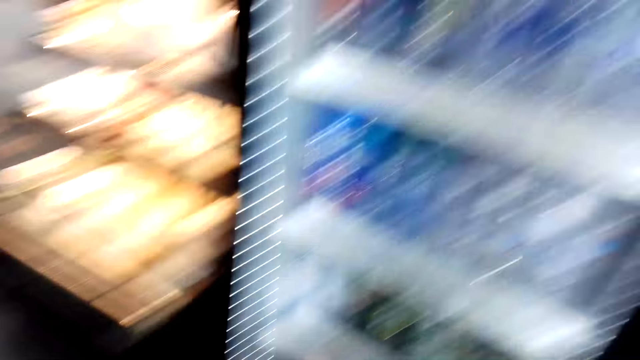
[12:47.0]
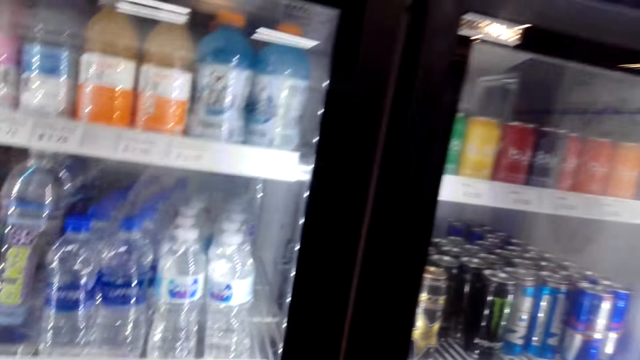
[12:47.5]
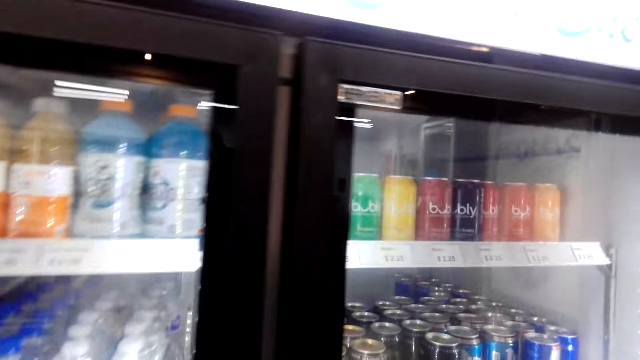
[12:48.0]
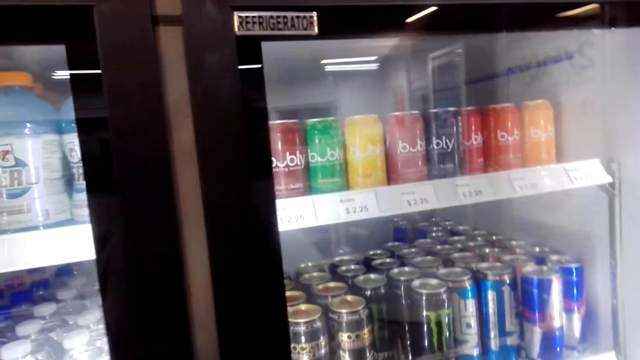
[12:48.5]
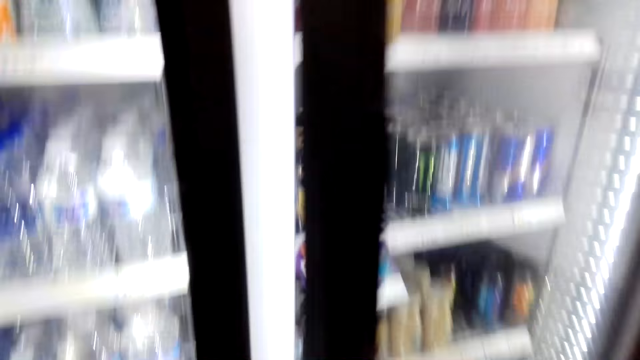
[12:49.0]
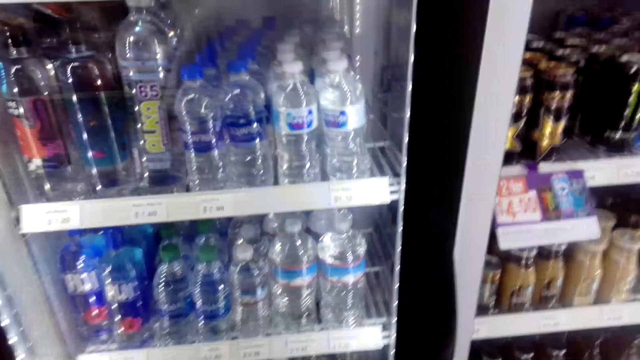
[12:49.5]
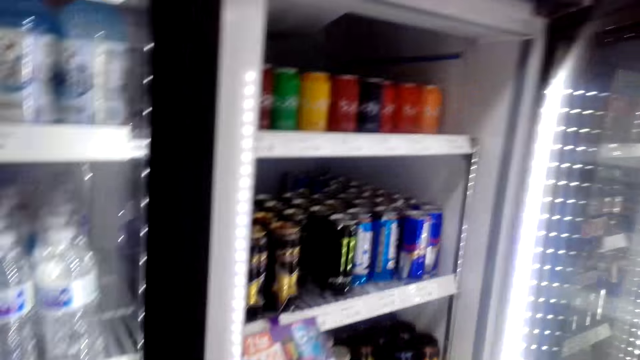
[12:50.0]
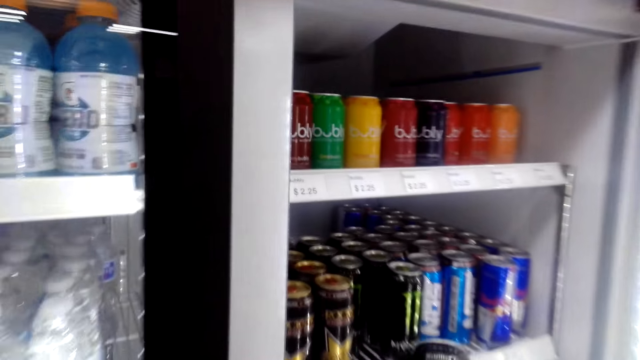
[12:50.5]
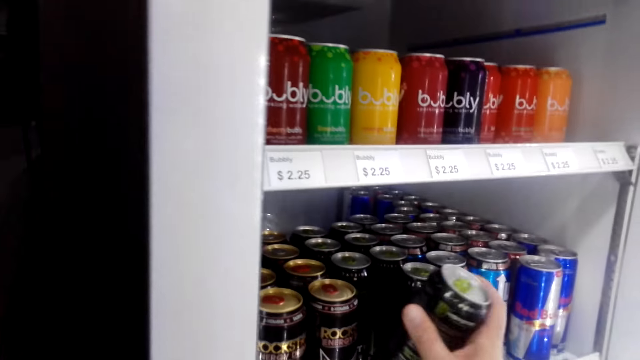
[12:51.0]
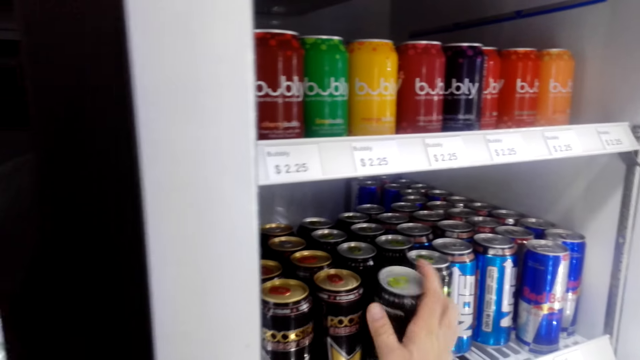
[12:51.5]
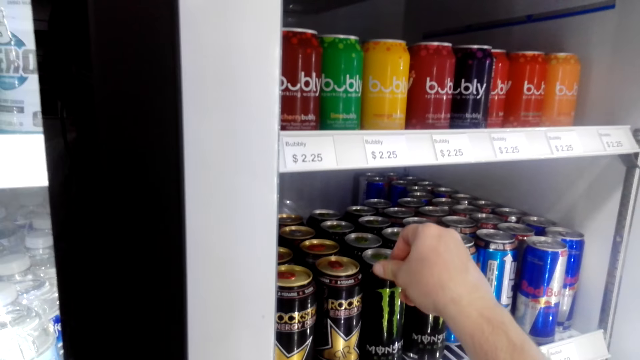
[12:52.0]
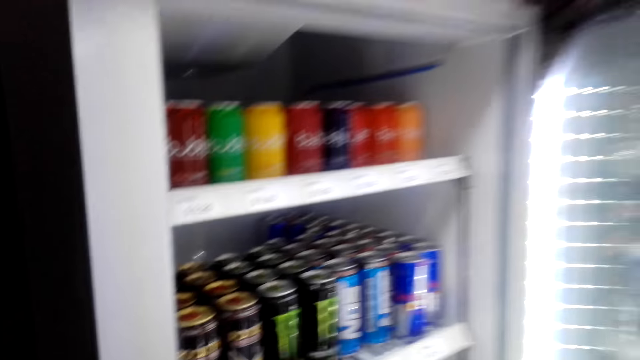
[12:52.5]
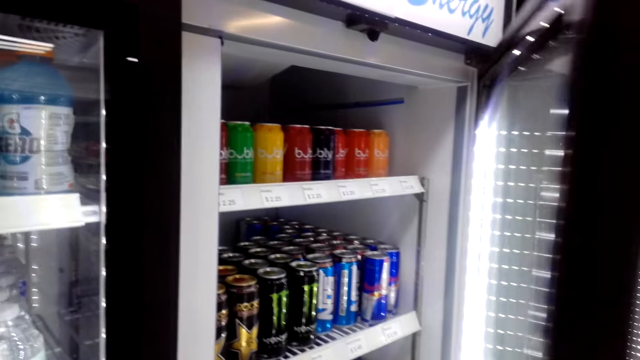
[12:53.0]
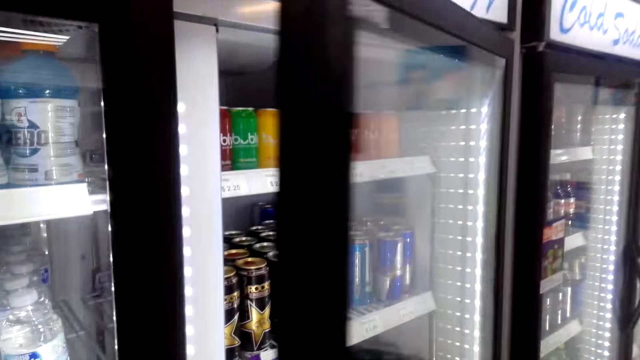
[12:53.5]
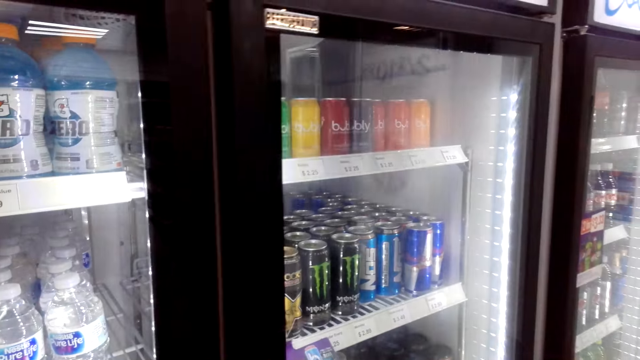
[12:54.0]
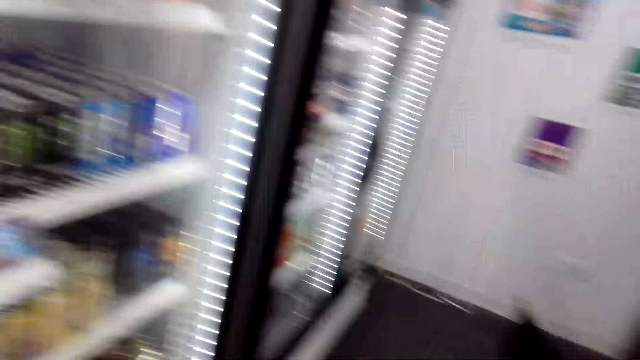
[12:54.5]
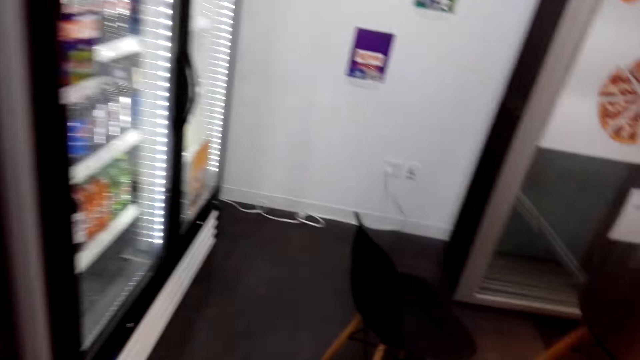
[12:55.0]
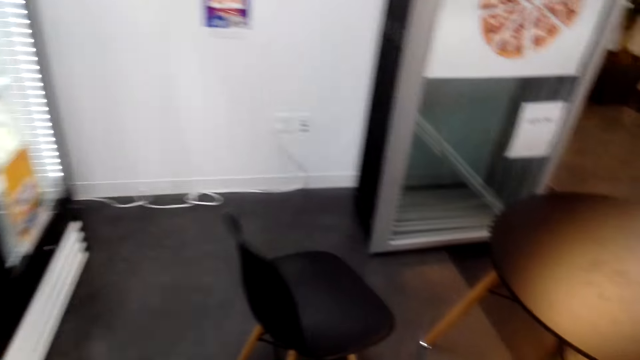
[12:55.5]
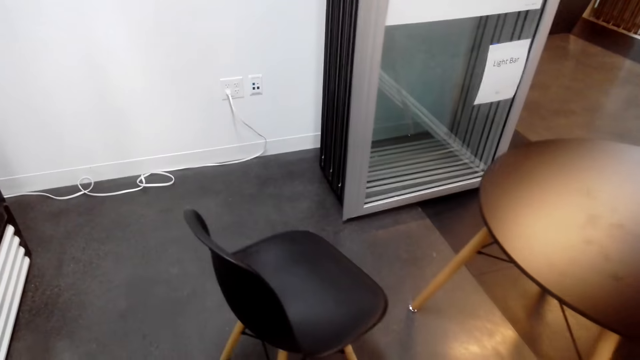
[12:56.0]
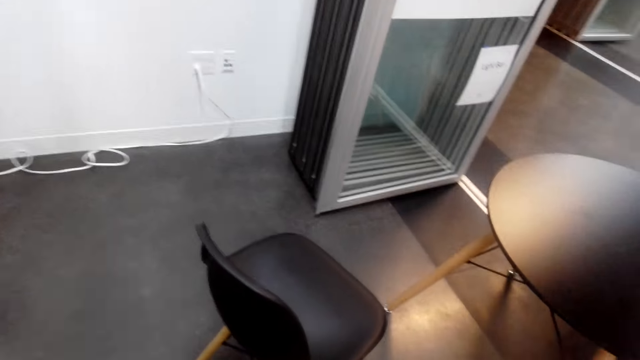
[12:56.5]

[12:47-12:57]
The camera wearer opens the fridge. They put the drink in the fridge. They close the fridge.

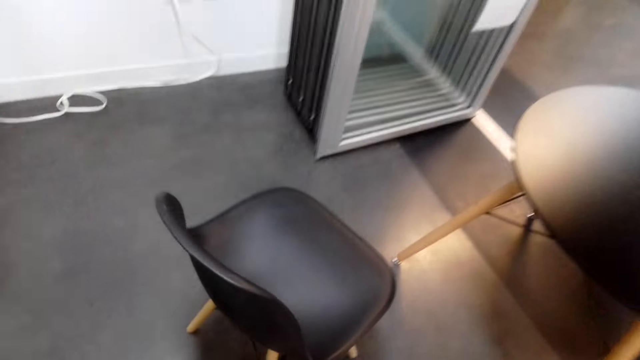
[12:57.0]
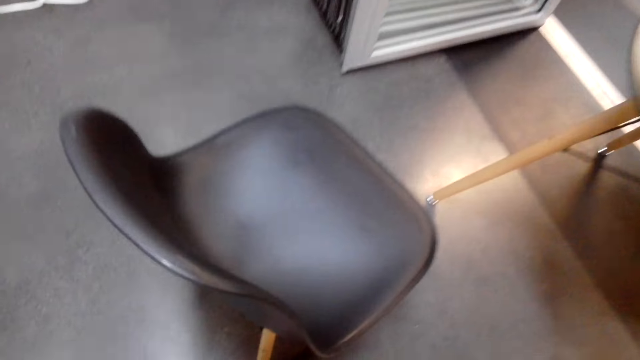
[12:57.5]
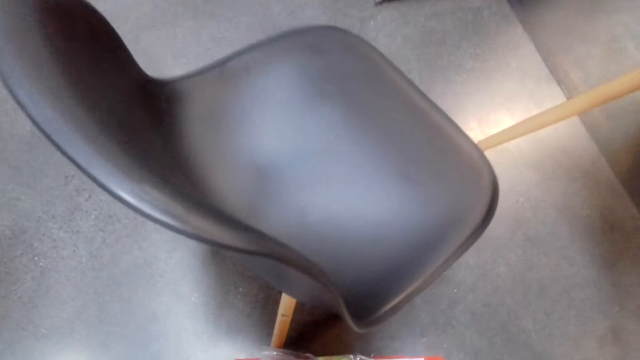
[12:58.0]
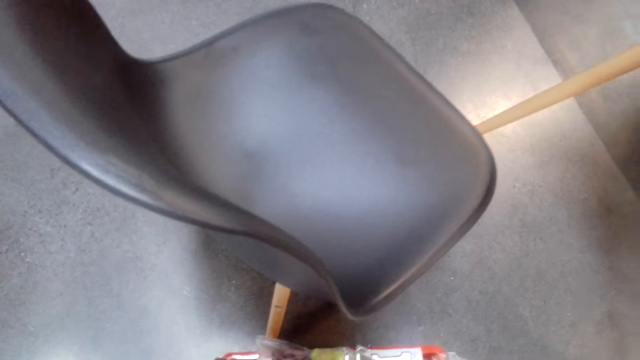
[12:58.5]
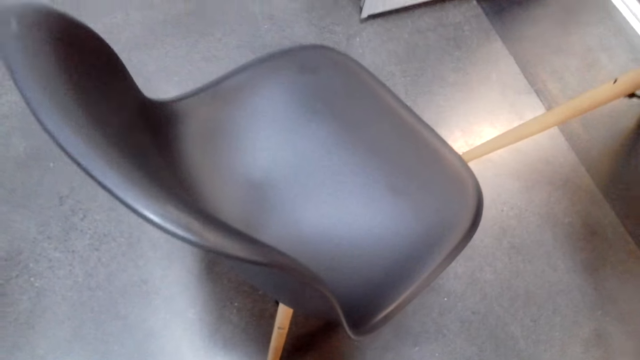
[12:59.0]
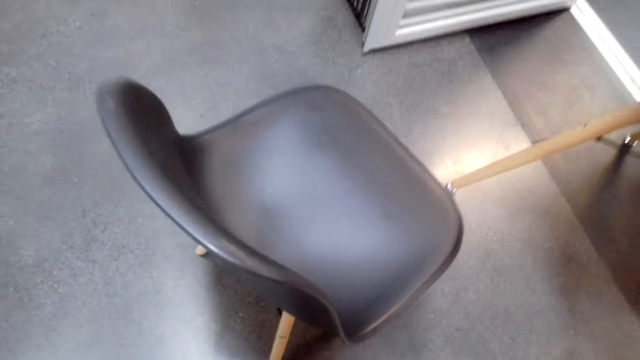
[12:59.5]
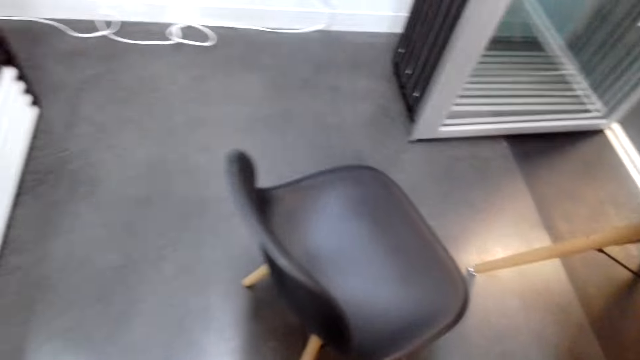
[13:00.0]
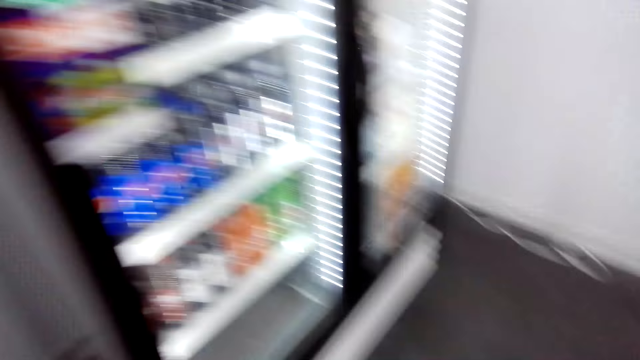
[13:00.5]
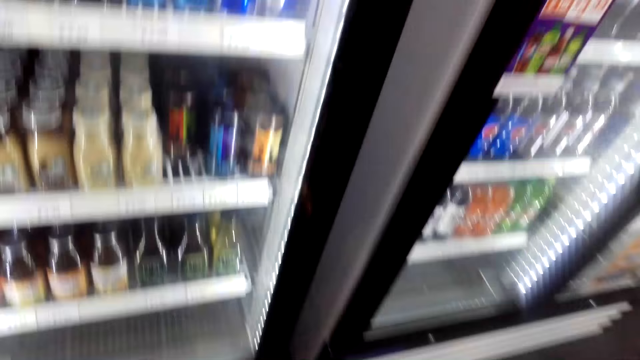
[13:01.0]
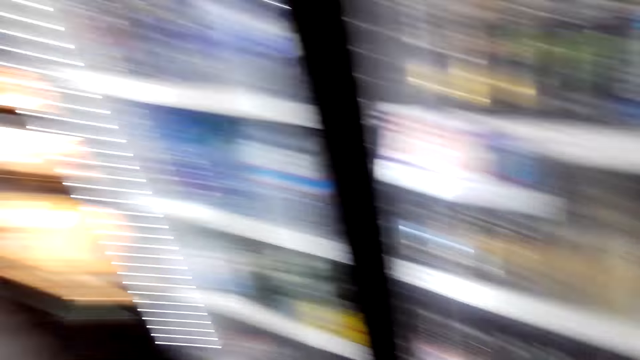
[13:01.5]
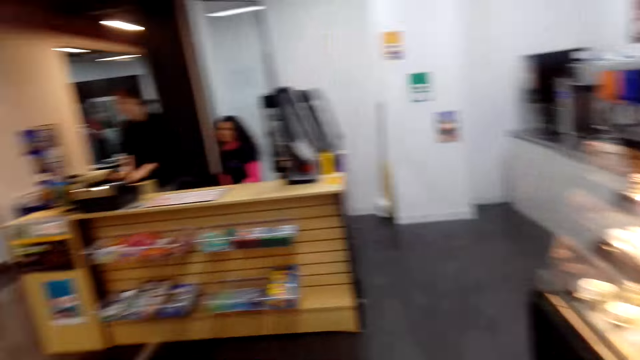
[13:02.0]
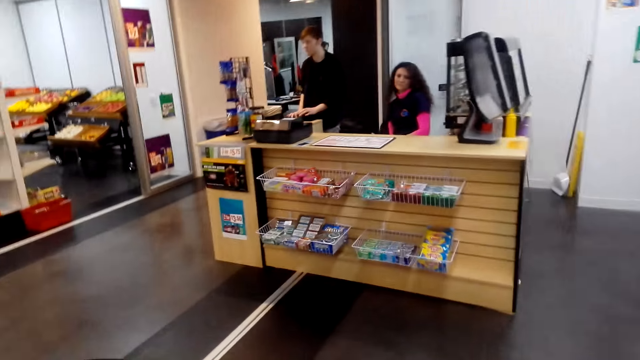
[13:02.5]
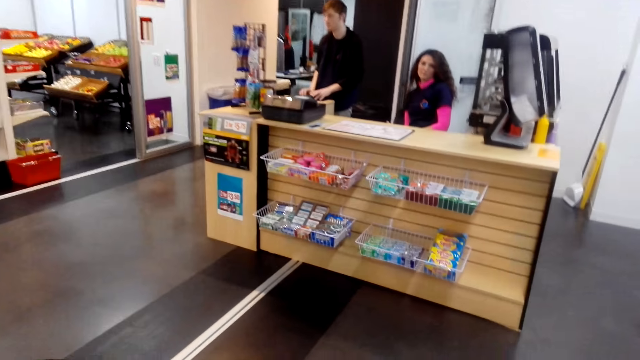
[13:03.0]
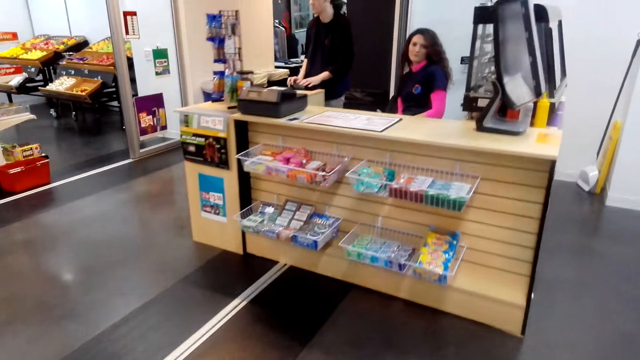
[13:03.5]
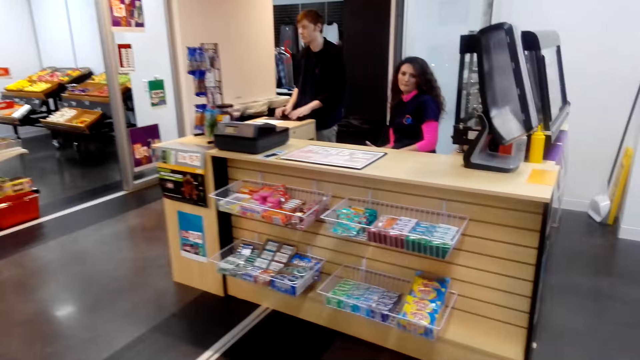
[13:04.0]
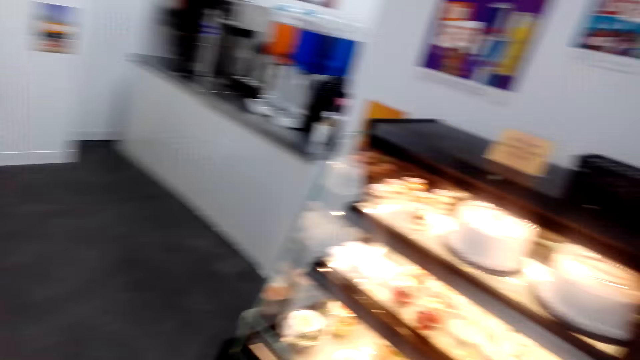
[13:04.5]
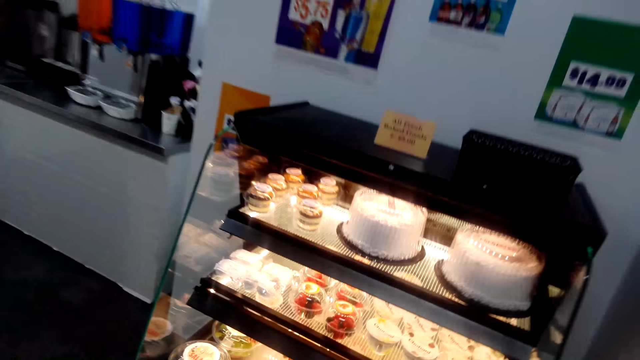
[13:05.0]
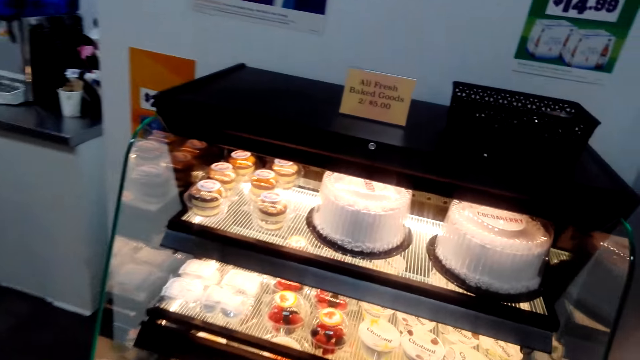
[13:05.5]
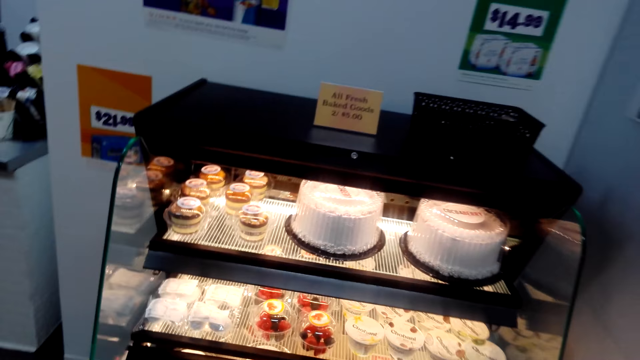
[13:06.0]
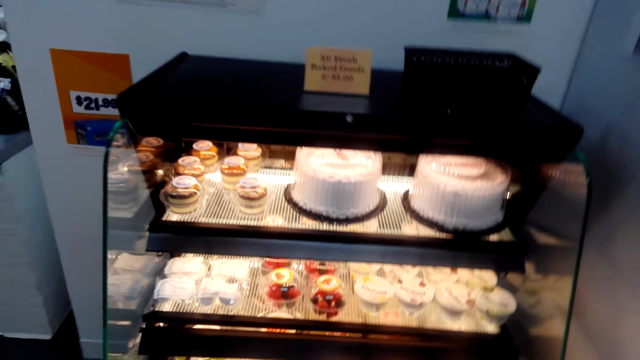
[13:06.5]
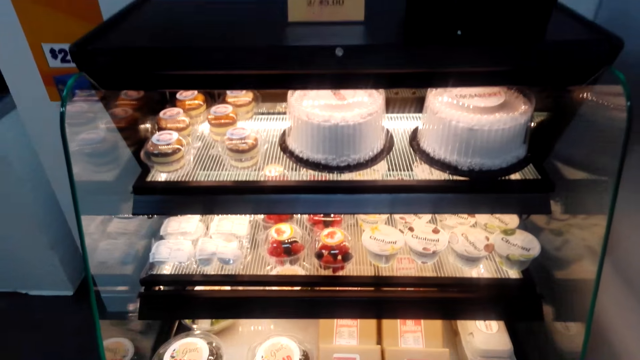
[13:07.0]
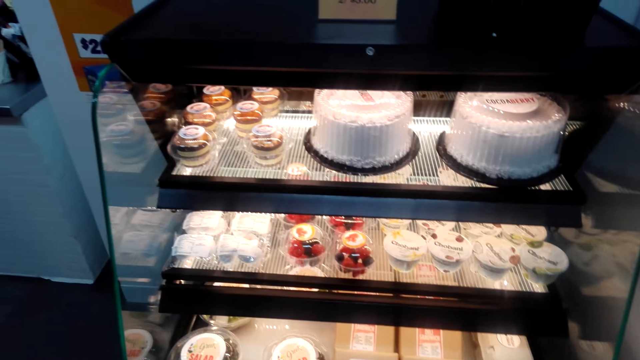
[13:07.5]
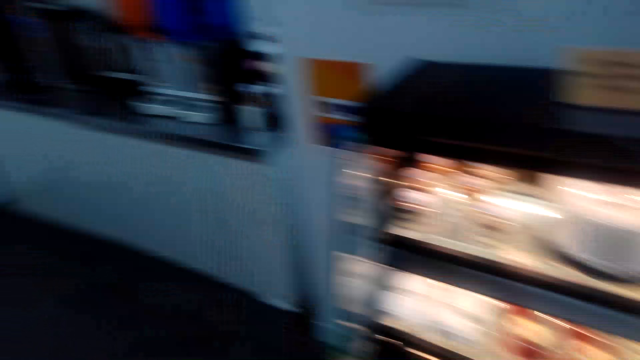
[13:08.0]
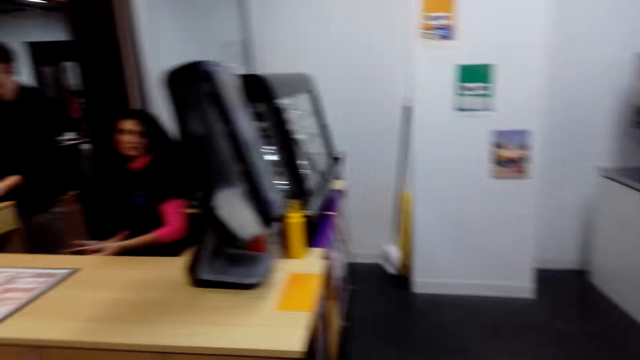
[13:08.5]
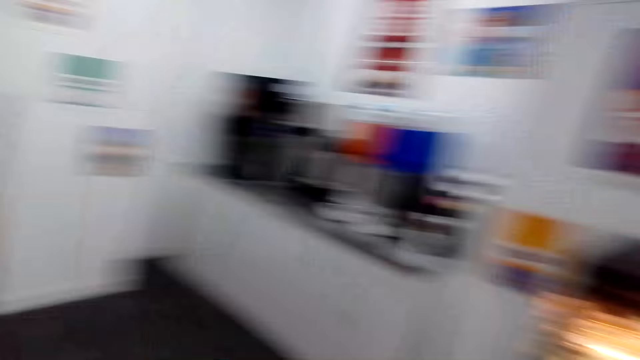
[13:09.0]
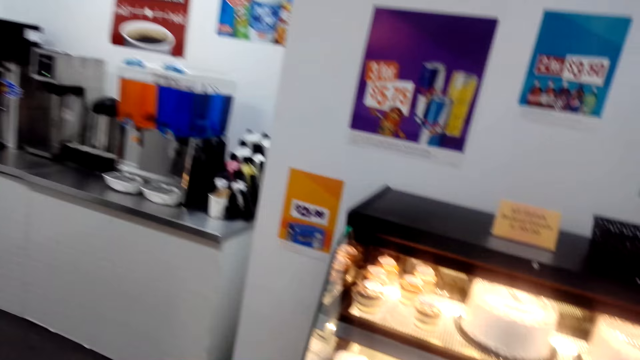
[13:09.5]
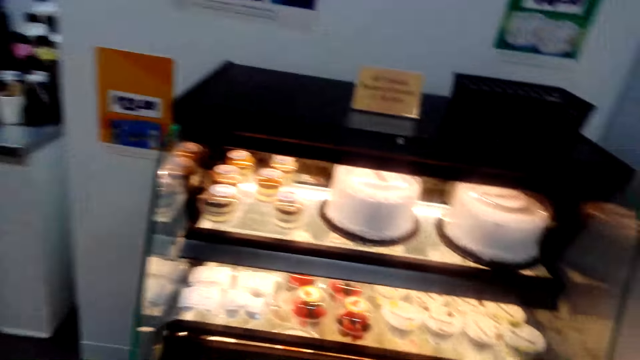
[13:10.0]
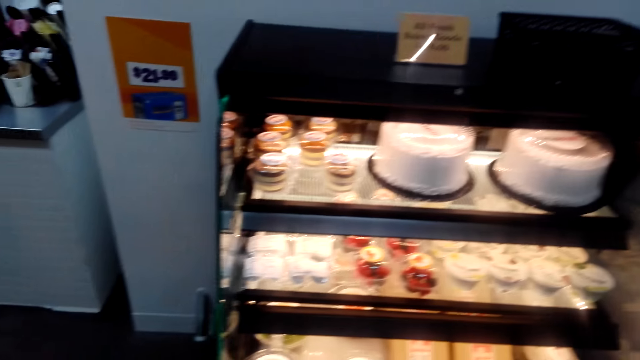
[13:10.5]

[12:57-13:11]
The camera wearer puts the drink in the shopping basket. They take steps.
